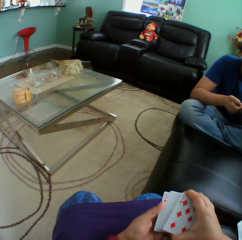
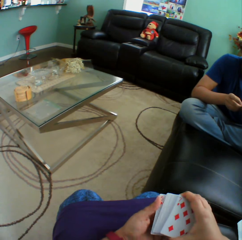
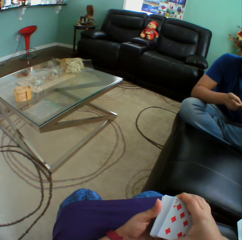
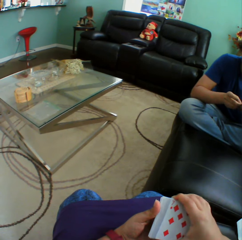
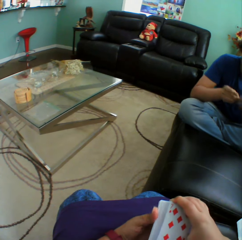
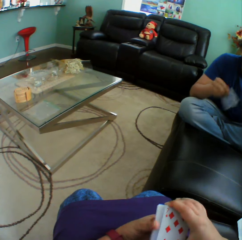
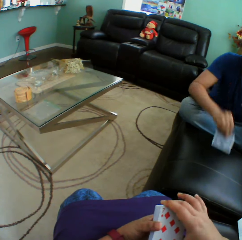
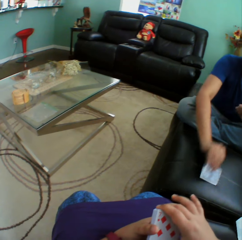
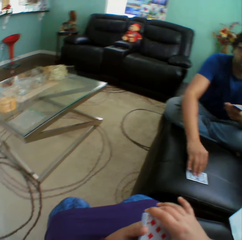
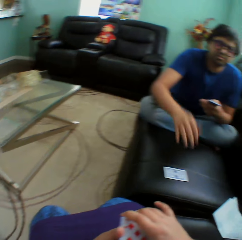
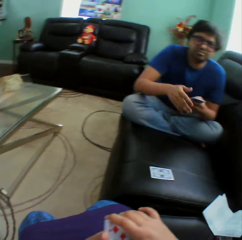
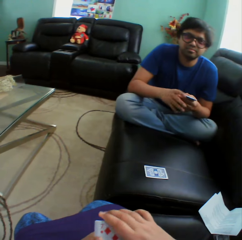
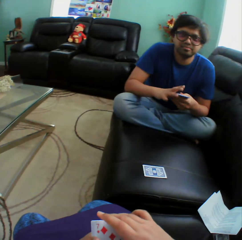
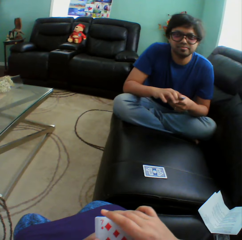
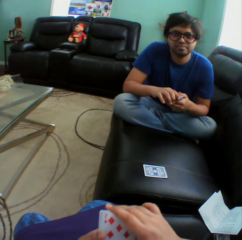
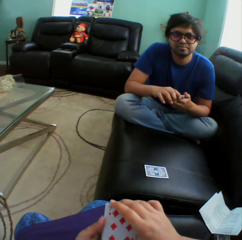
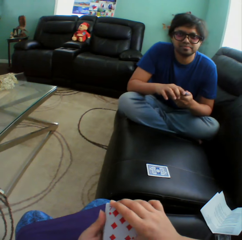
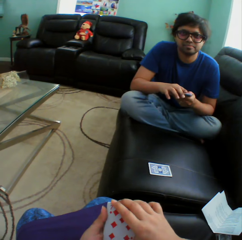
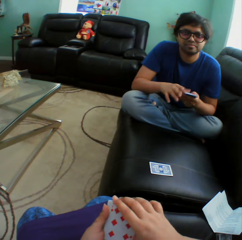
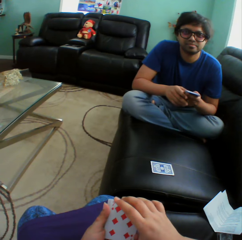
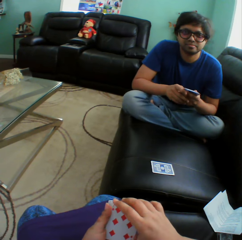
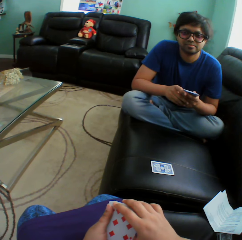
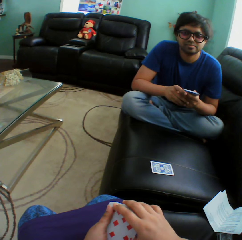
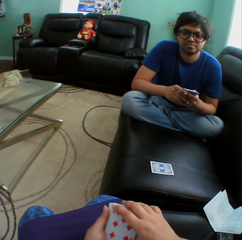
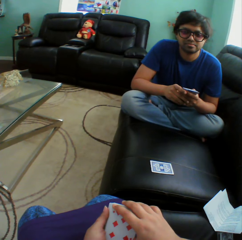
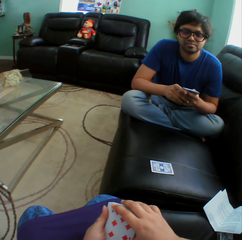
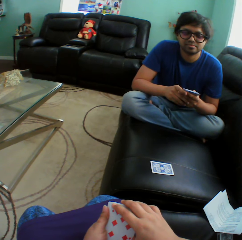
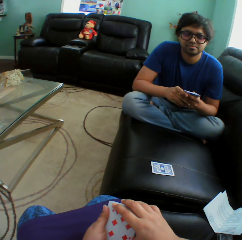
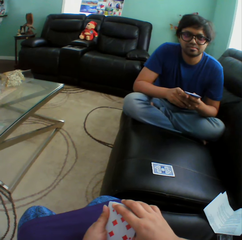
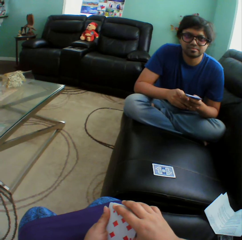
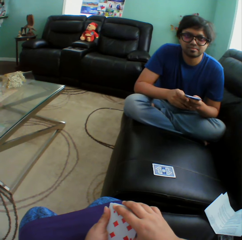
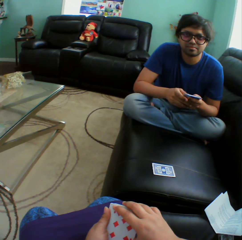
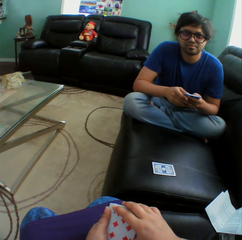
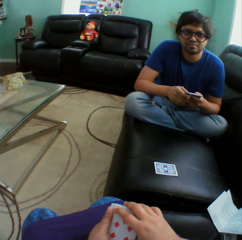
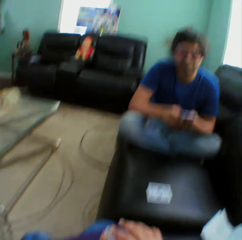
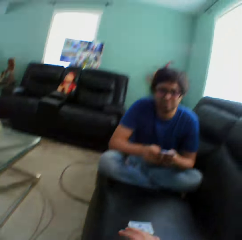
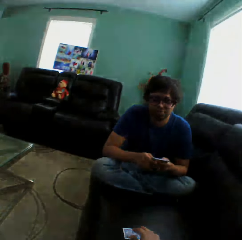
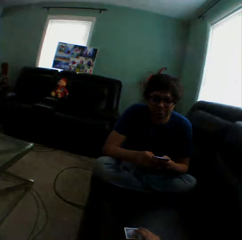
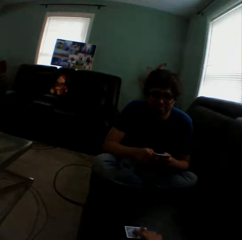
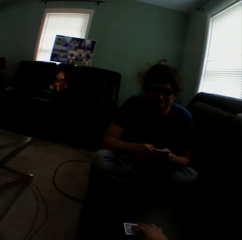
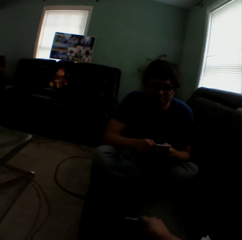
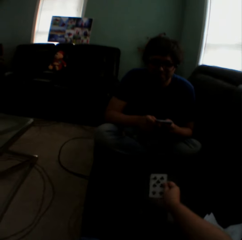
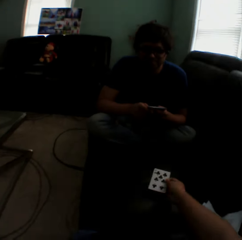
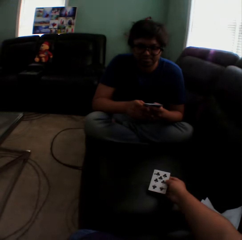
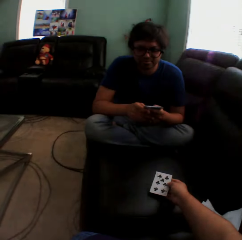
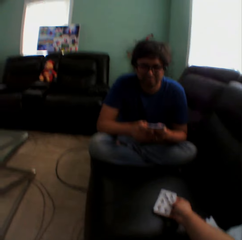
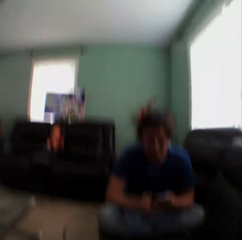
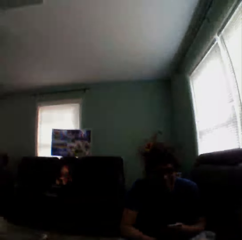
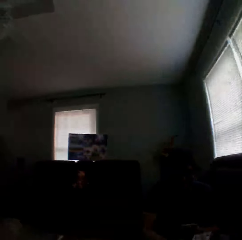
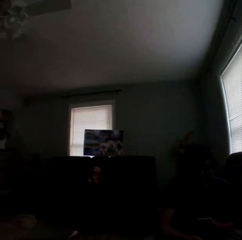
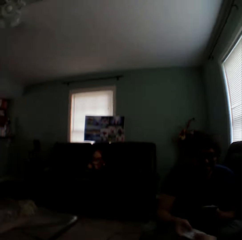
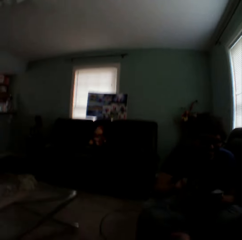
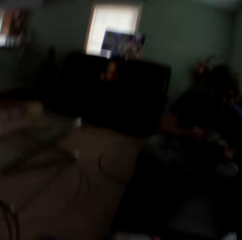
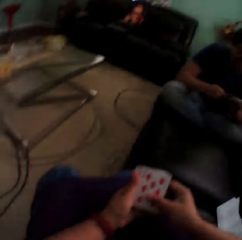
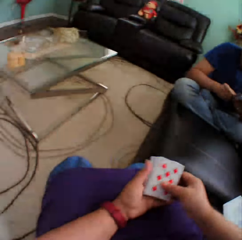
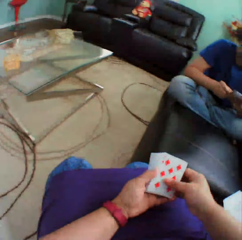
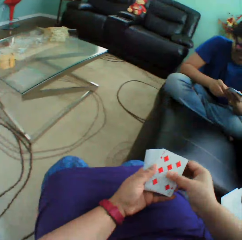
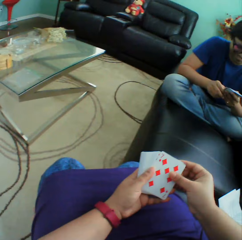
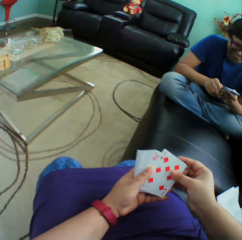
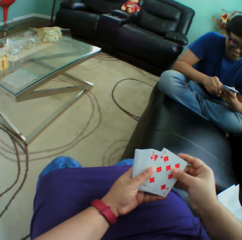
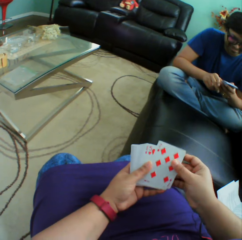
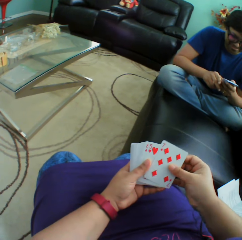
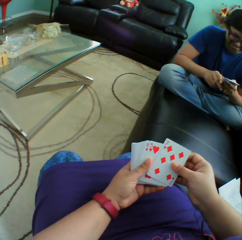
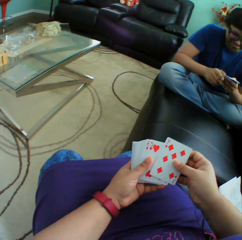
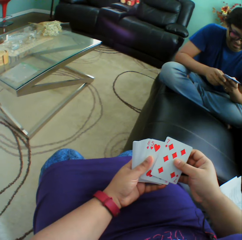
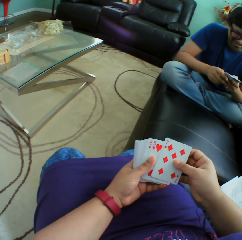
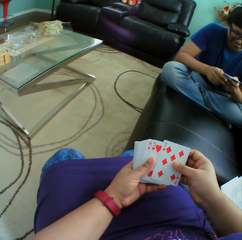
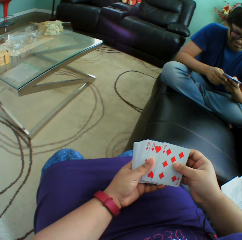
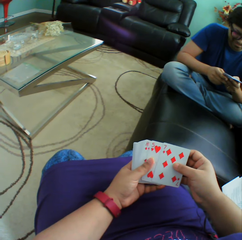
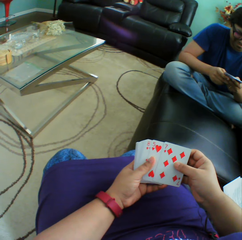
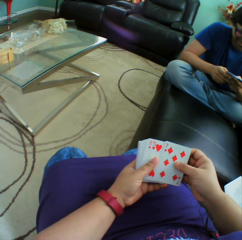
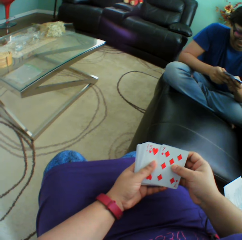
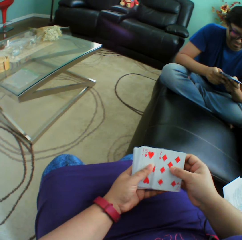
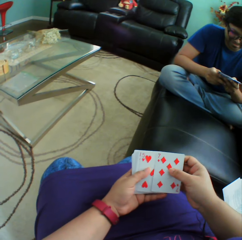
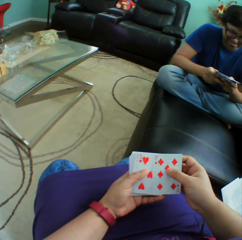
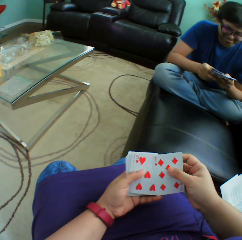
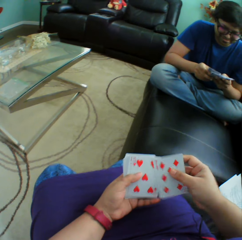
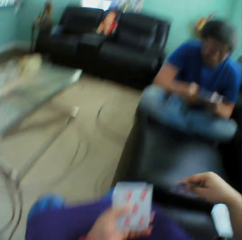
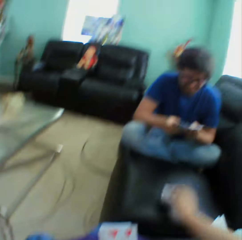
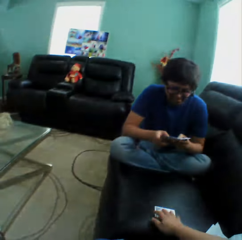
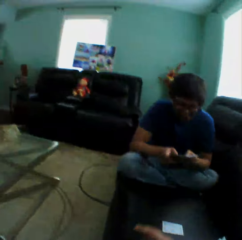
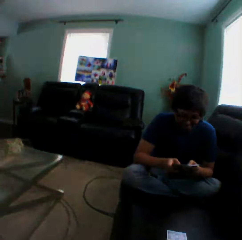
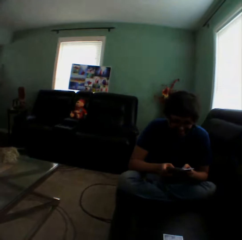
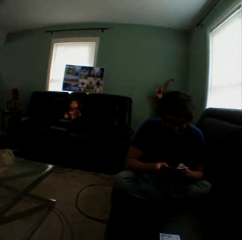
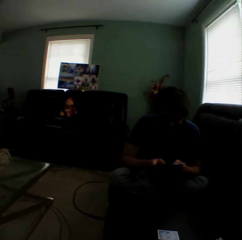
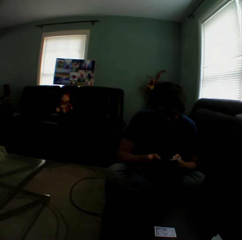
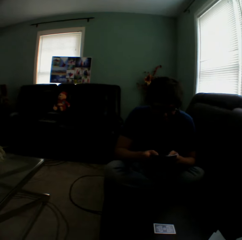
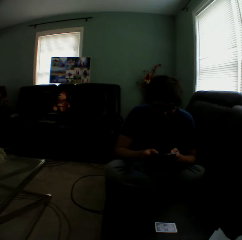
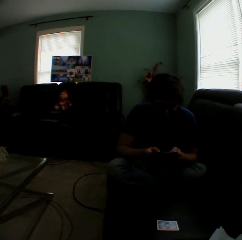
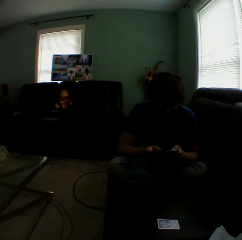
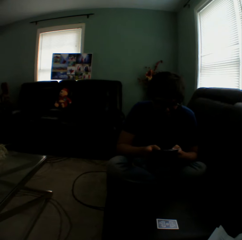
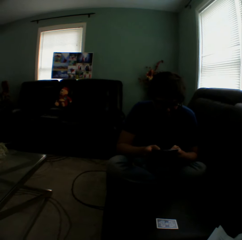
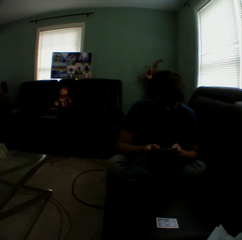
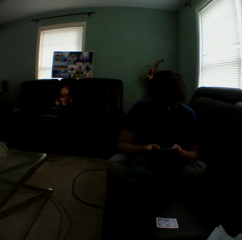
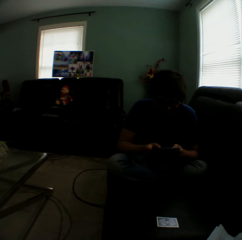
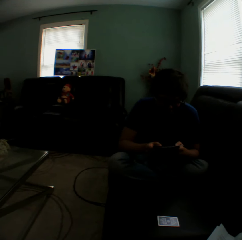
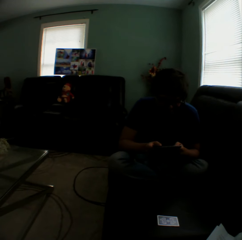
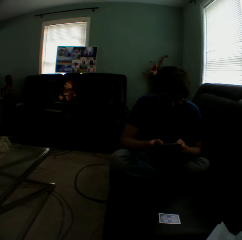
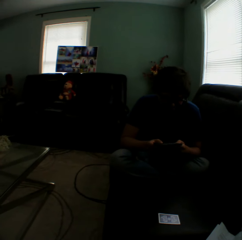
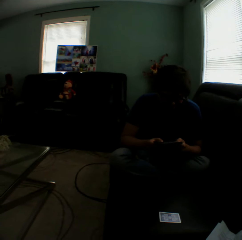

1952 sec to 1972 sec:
A man puts a playing card on the couch. The camera wearer turns to the side. The man holds playing cards. The camera wearer holds playing cards. They turn to the side. They turn a card on the couch. They hold a playing card. They turn to the side. They give a card to the man. They hold a playing card. They arrange cards in a hand. The man holds playing cards. The camera wearer puts a playing card on the couch. The man arranges cards in a hand.

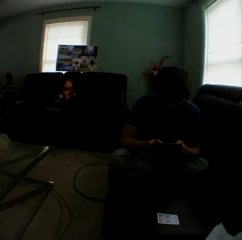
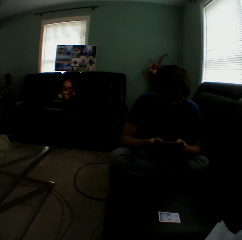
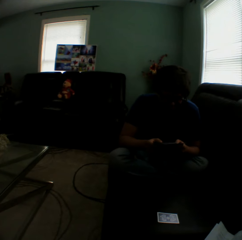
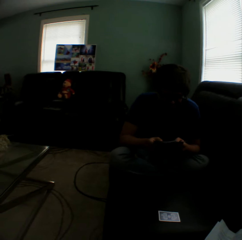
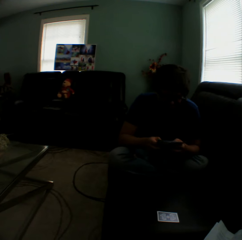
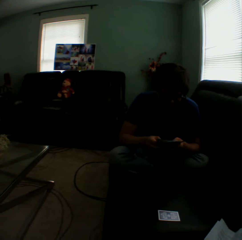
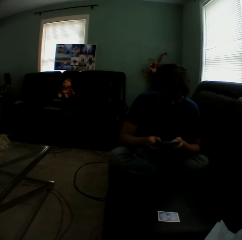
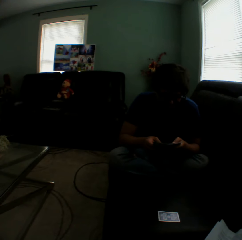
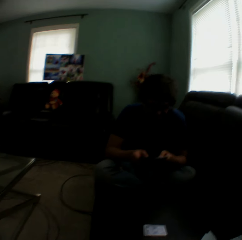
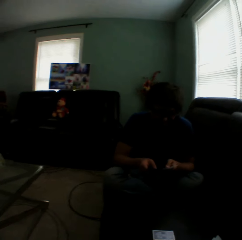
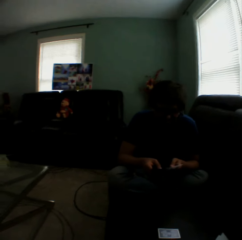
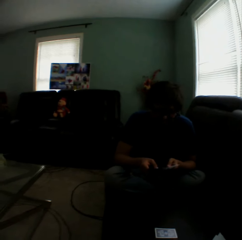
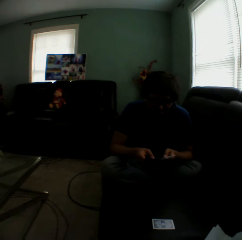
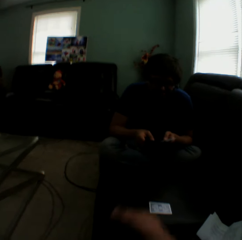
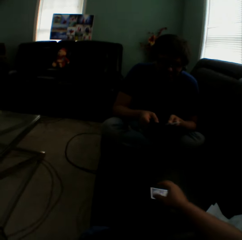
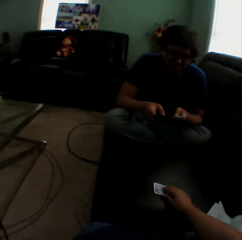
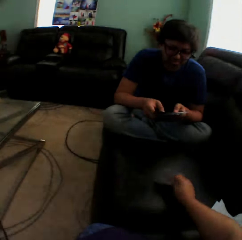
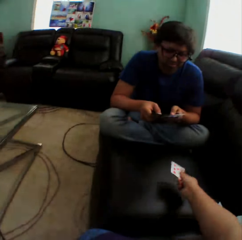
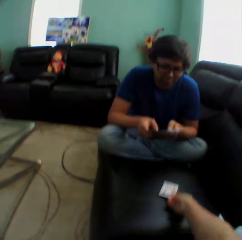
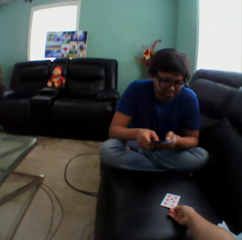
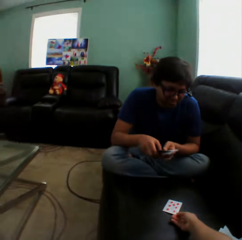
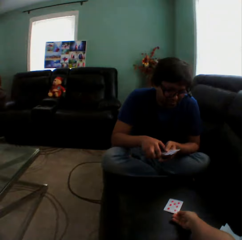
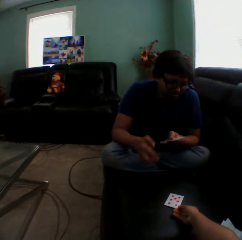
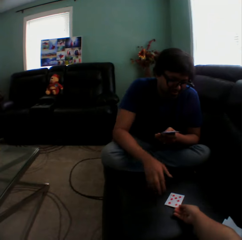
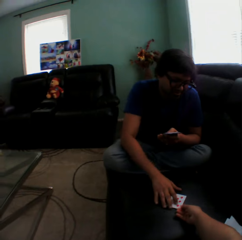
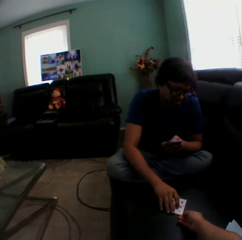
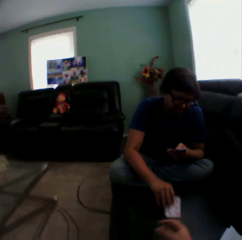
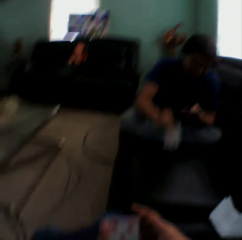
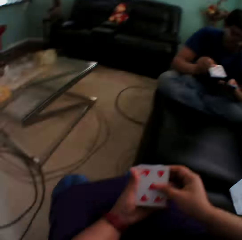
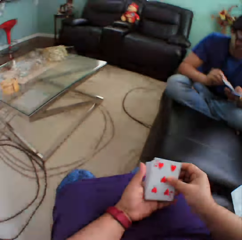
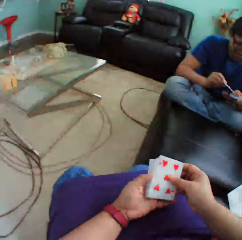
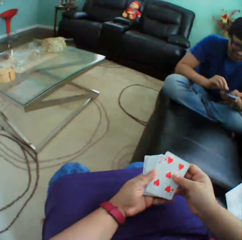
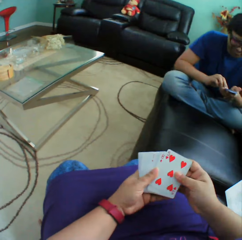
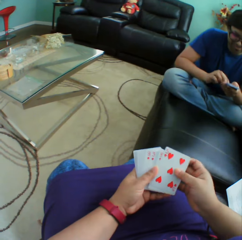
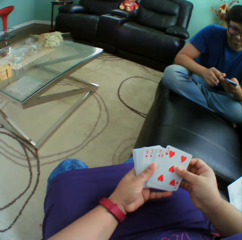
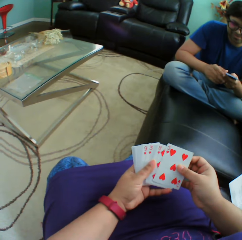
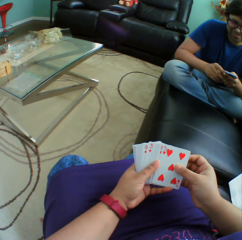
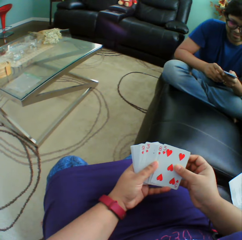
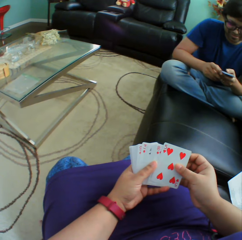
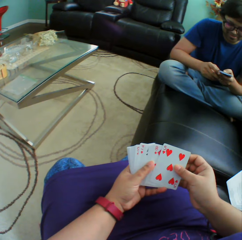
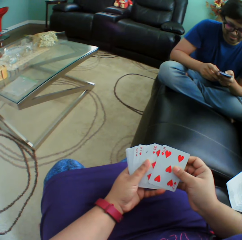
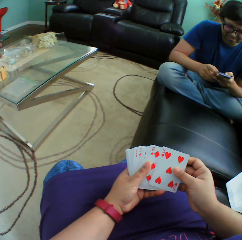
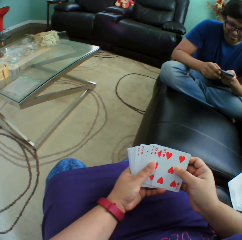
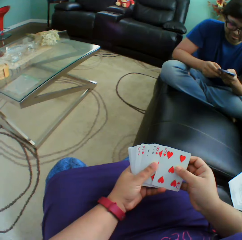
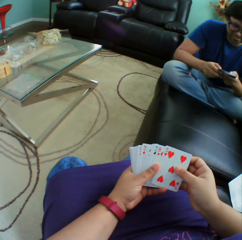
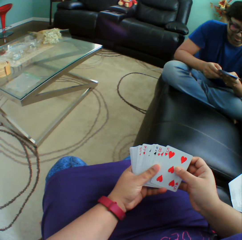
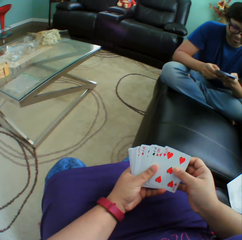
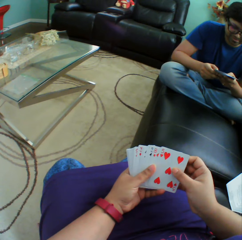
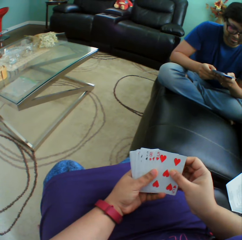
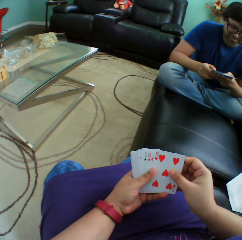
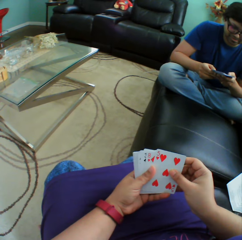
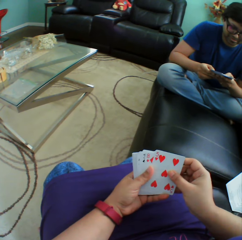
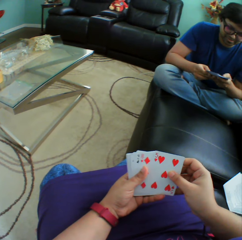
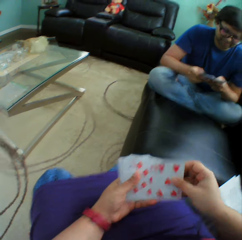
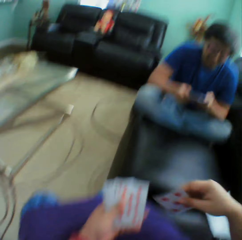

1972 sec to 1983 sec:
A man holds playing cards. The camera wearer turns to the side. They turn a card on a couch. They pick up a playing card on the couch. The man picks up a card on the couch. The man holds playing cards. The camera wearer holds playing cards. They arrange cards in a hand. The man arranges cards in a hand.
